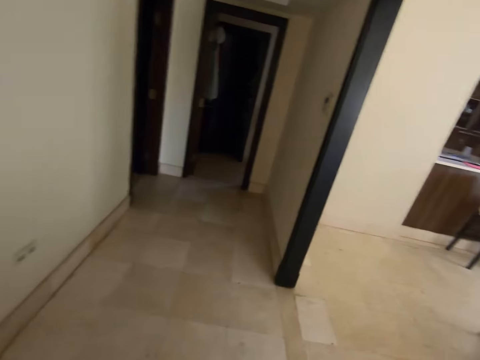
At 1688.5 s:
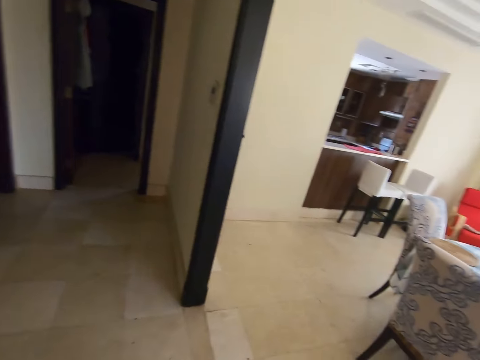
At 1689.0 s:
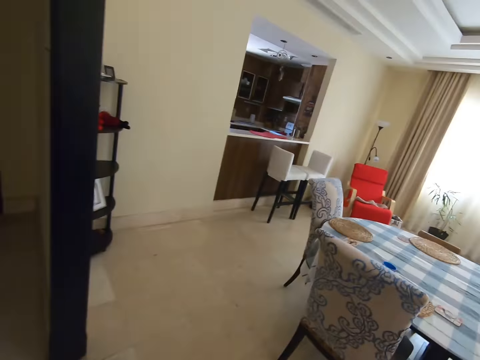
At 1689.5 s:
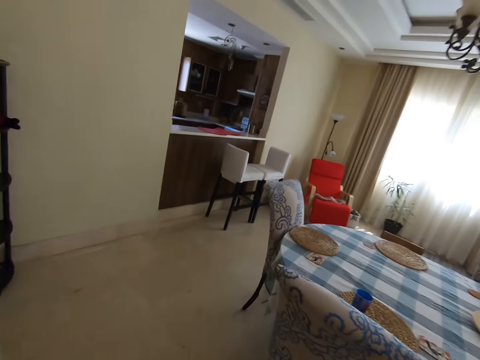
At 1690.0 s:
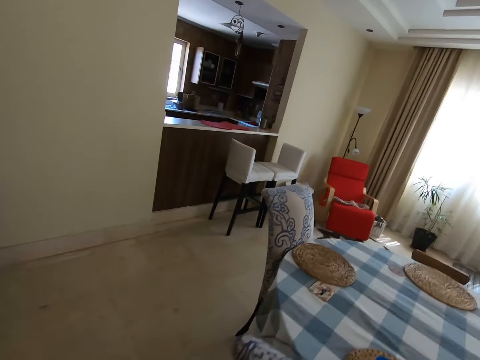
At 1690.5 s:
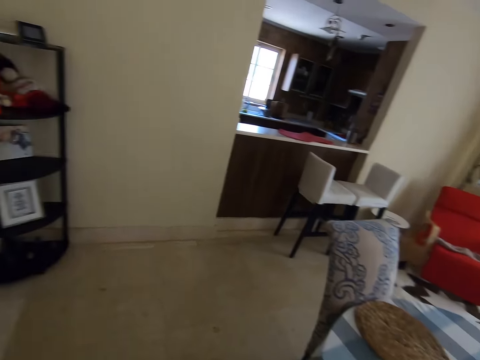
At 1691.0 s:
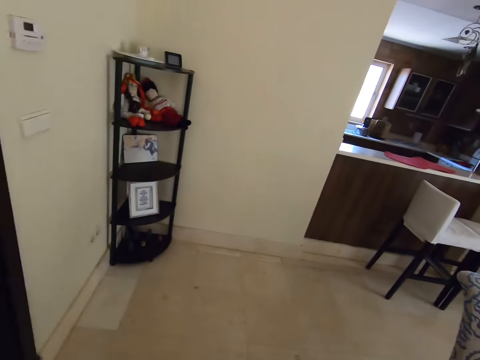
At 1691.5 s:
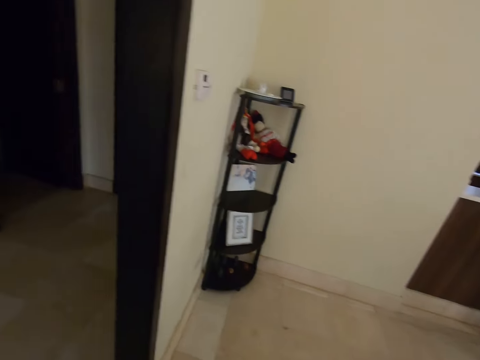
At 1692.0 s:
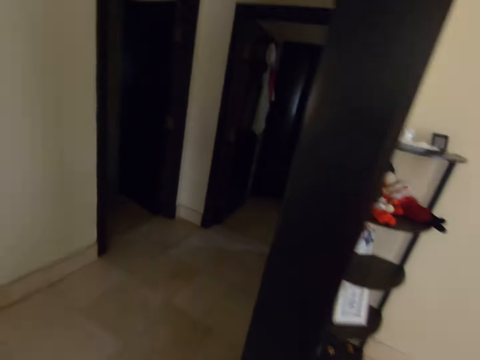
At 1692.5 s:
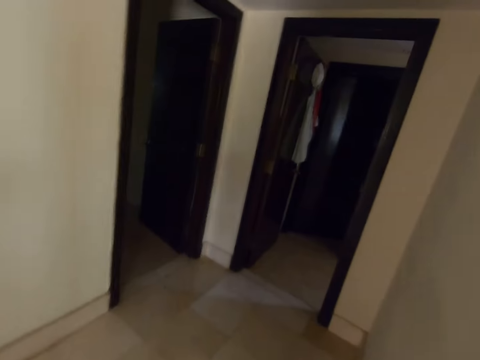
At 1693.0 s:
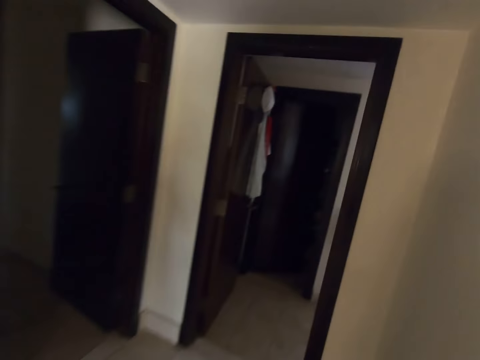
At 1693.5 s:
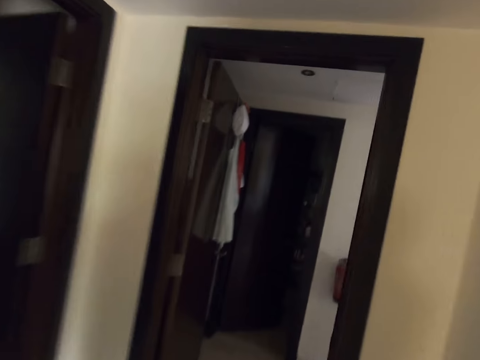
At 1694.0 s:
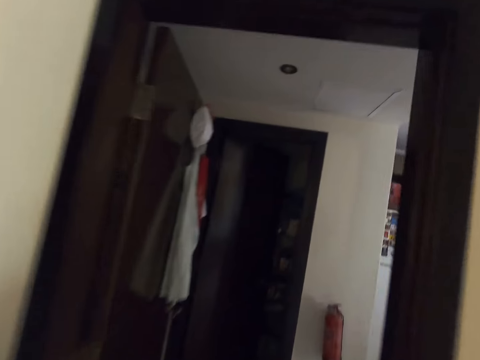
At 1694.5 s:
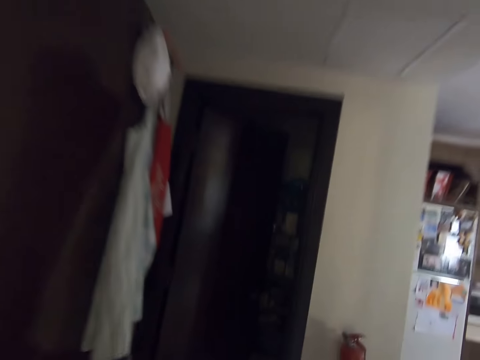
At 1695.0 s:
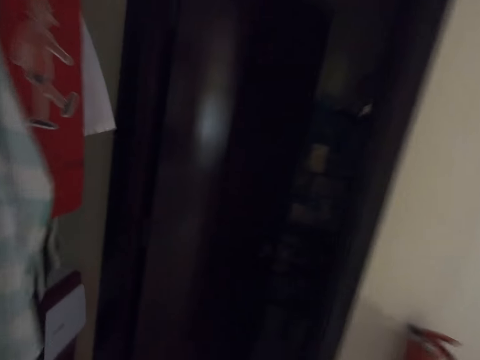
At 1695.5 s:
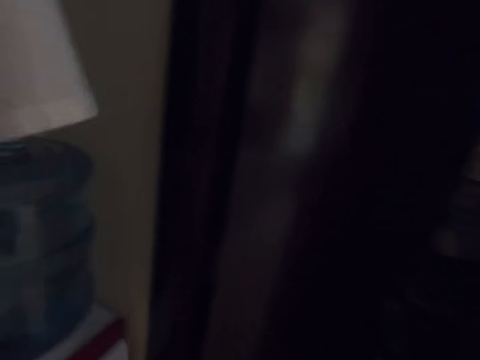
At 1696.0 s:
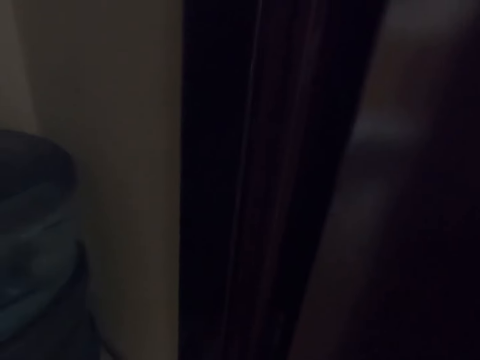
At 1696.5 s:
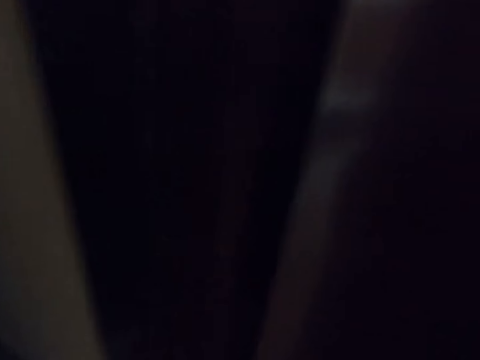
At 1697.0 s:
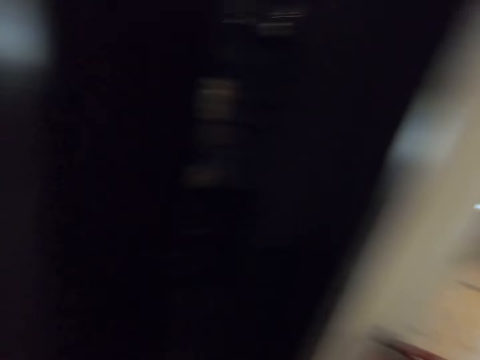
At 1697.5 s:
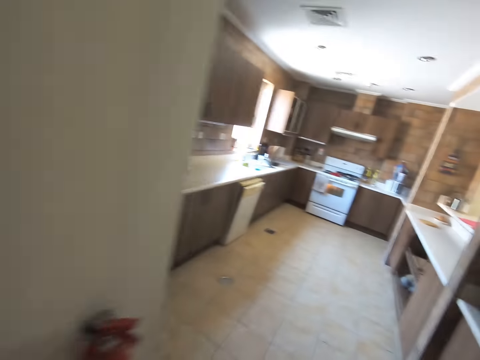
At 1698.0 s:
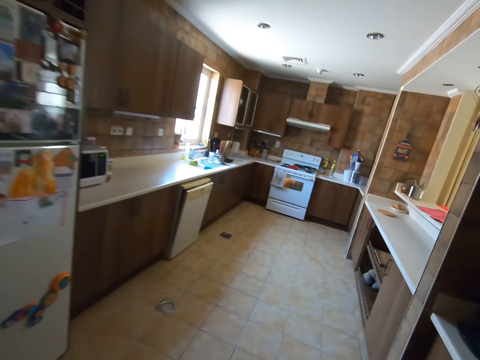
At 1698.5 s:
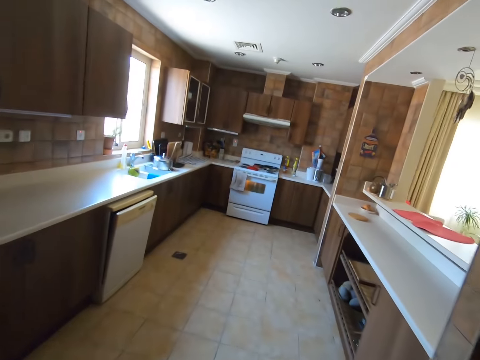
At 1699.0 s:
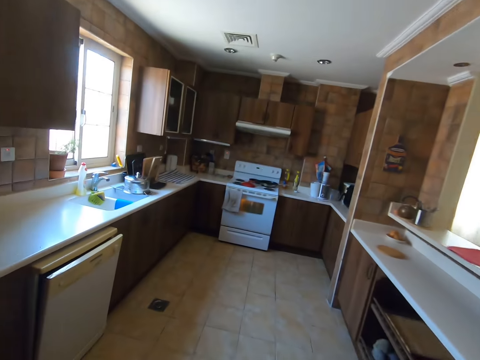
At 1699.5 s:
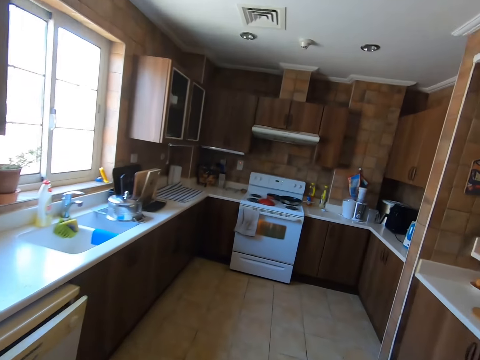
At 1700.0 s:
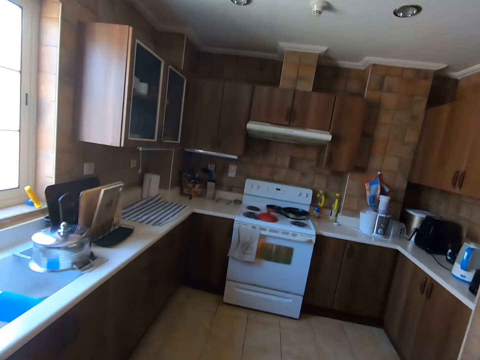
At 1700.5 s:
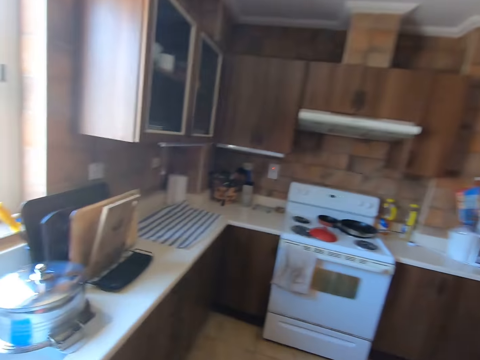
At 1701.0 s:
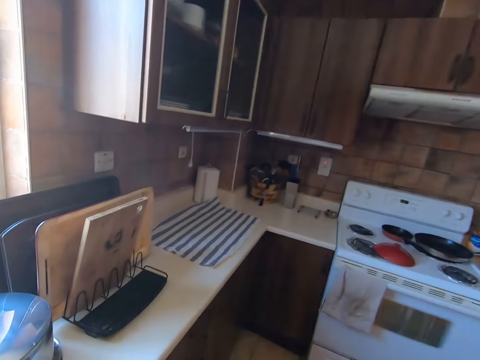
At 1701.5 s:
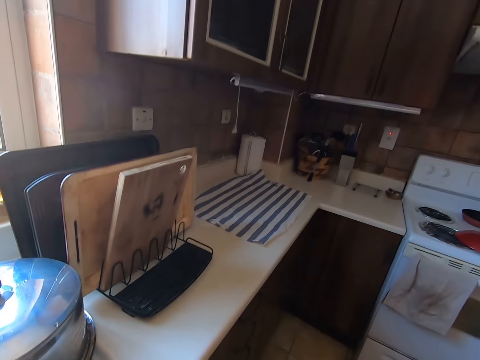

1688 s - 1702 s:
The camera wearer walks to a room and converses with the man. They walk around the house. They walk out of the room. They walk towards the kitchen. They walk in the kitchen.

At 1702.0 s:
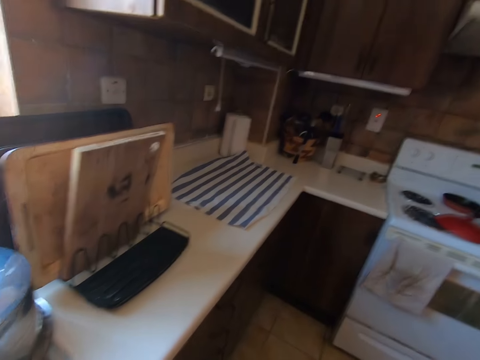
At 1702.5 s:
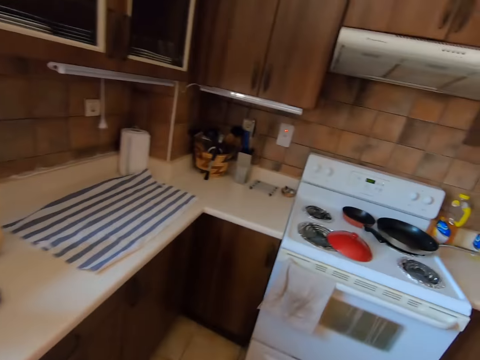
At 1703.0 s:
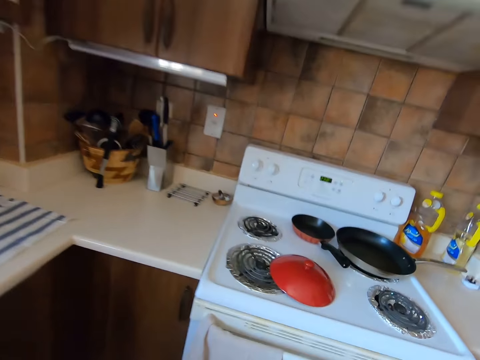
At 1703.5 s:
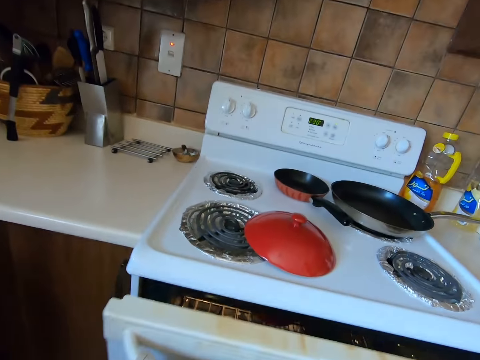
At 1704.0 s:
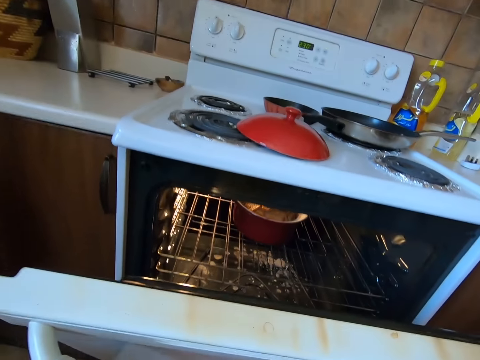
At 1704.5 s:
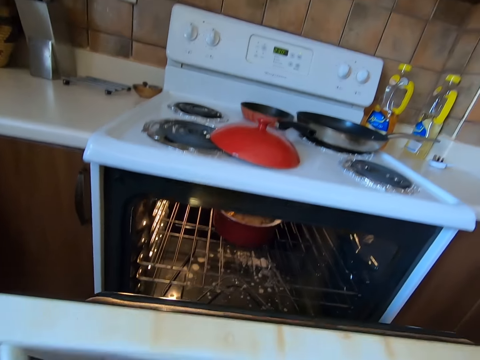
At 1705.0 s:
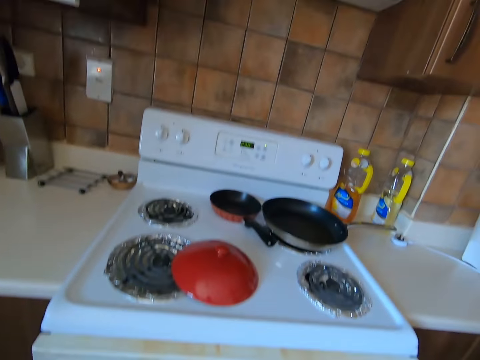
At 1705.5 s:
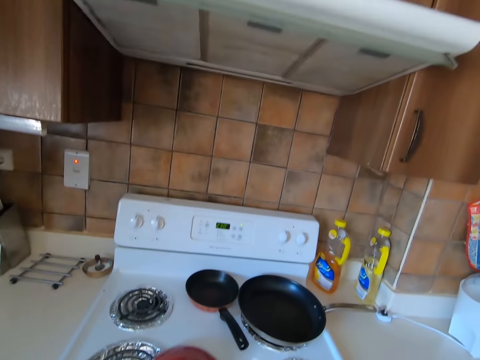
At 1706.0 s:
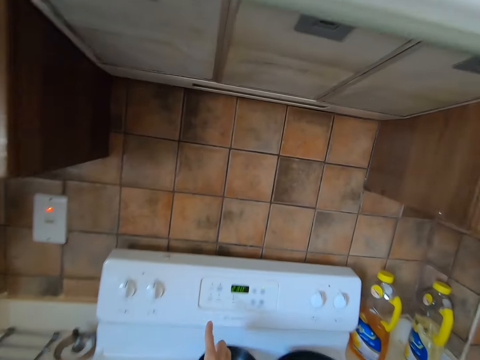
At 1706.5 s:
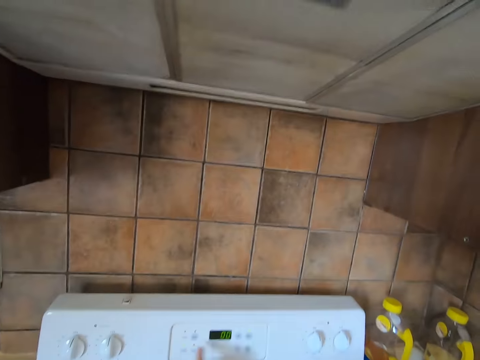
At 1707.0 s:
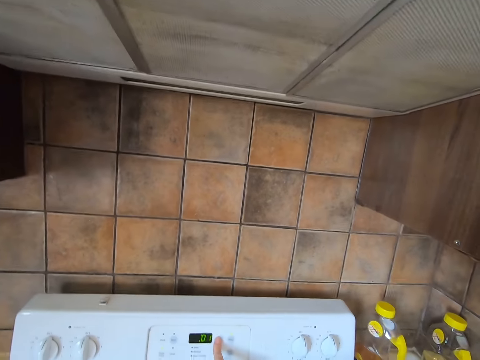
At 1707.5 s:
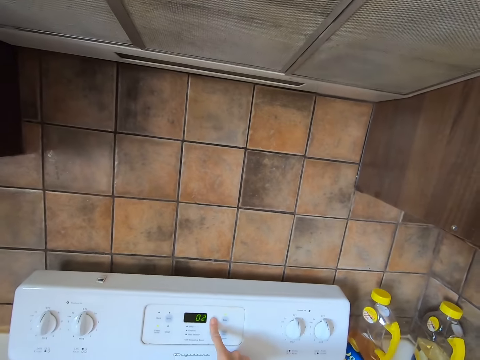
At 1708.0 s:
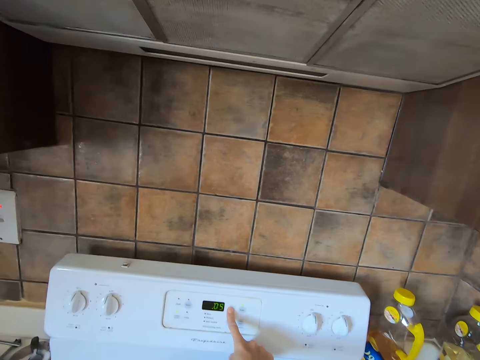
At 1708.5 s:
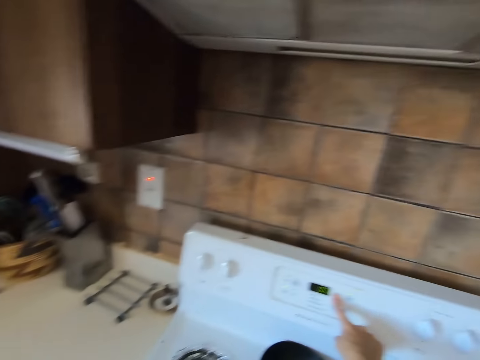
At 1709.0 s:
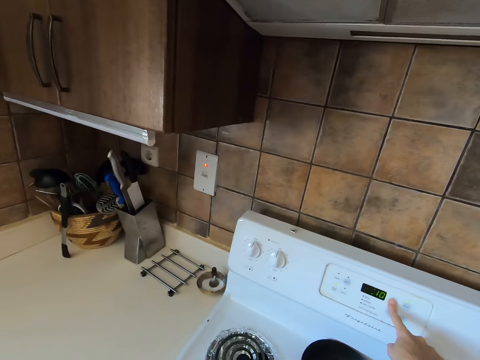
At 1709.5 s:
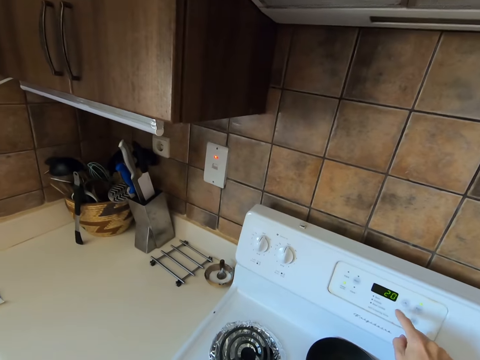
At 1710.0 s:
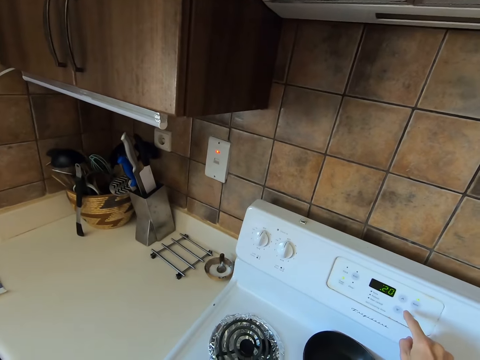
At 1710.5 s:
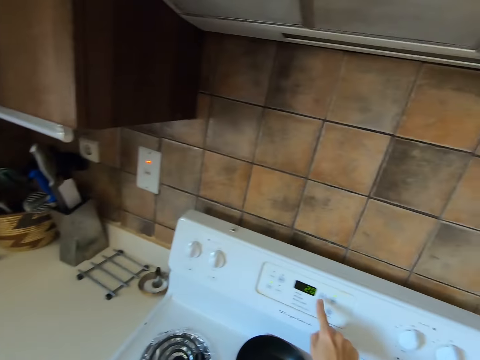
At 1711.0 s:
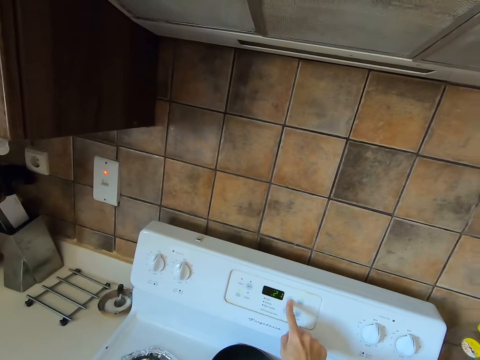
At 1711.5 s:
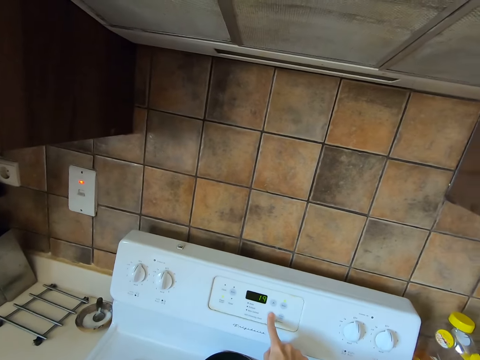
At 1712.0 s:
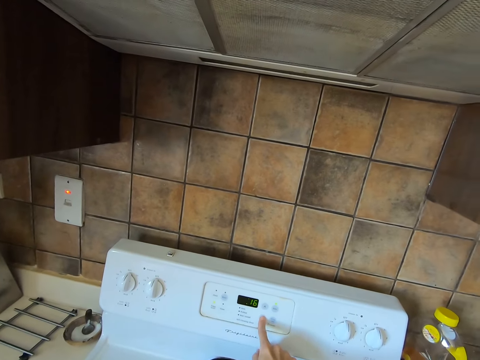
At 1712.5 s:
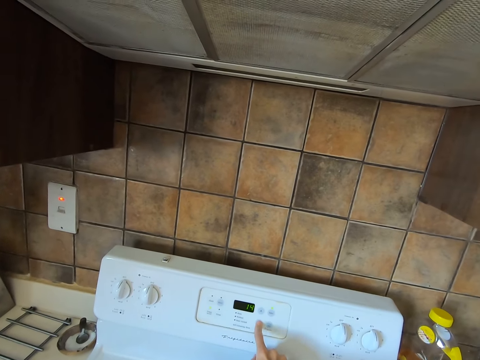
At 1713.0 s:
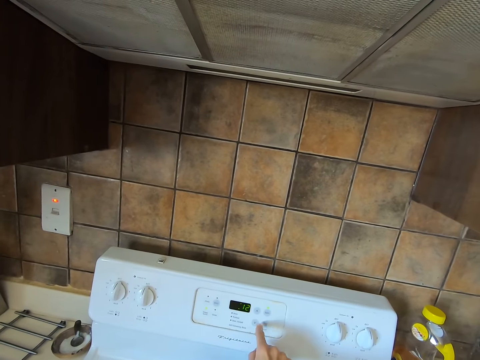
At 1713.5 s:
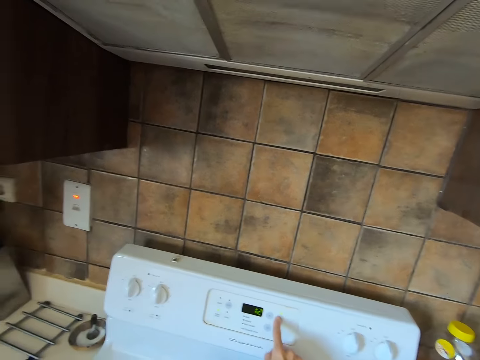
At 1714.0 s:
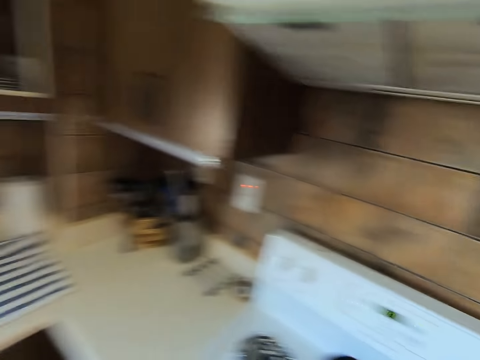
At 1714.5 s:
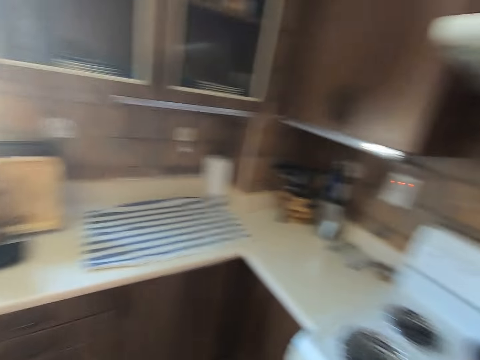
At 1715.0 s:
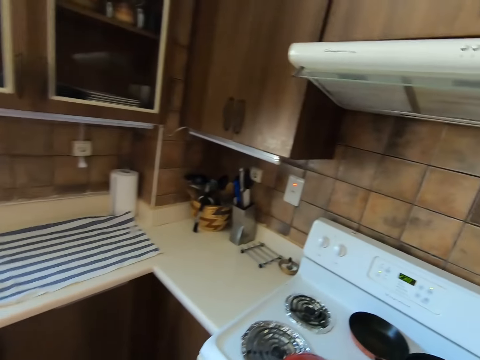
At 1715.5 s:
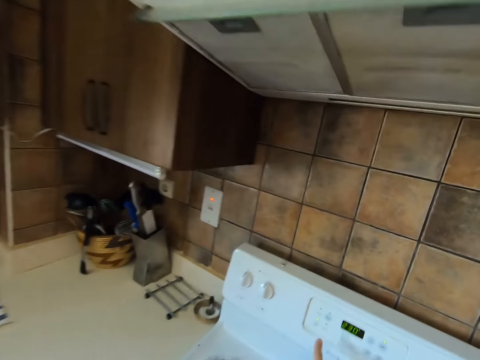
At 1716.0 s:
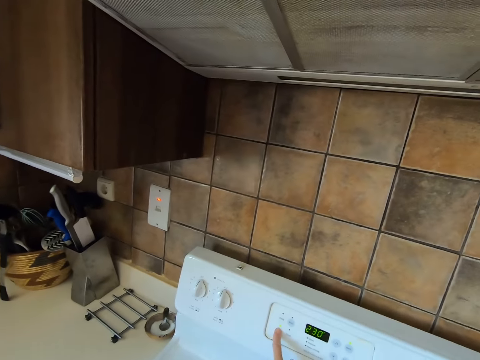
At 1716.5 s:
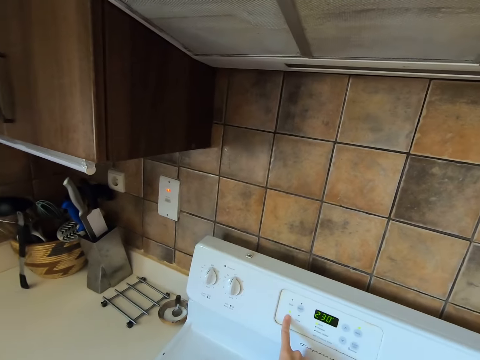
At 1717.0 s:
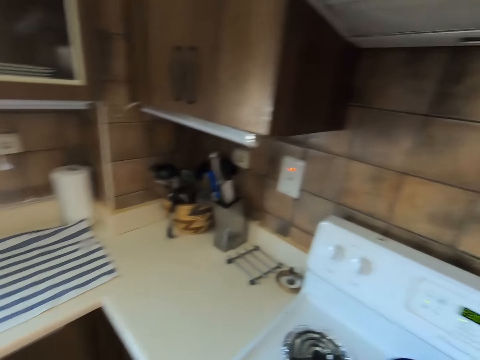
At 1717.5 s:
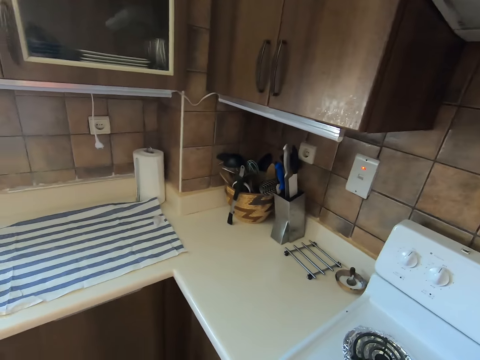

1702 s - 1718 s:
The camera wearer opens the cooker. They close the cooker. They put the cooker on. They look around the kitchen.
